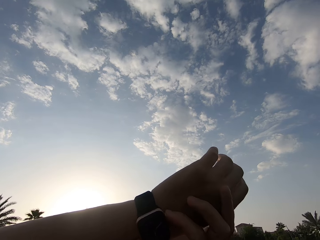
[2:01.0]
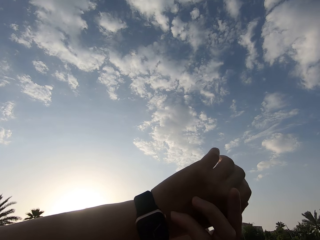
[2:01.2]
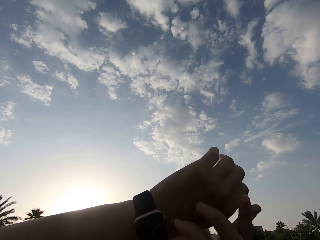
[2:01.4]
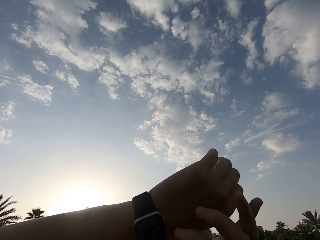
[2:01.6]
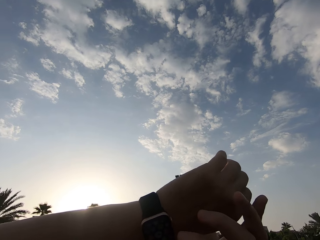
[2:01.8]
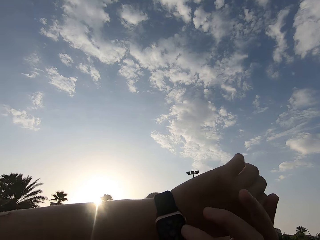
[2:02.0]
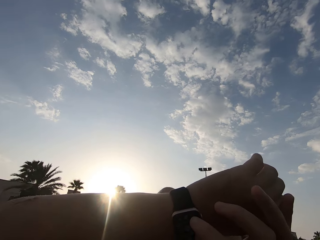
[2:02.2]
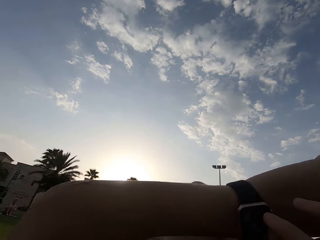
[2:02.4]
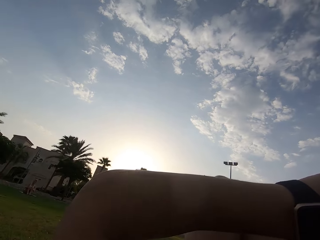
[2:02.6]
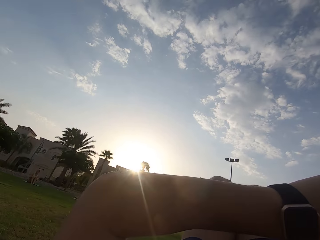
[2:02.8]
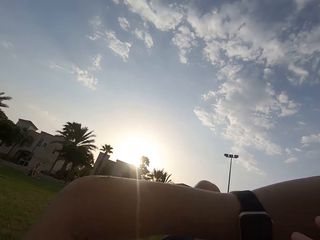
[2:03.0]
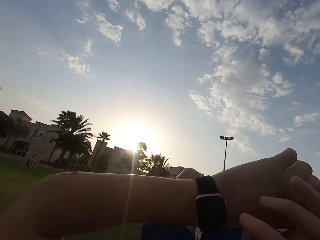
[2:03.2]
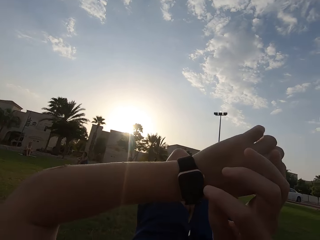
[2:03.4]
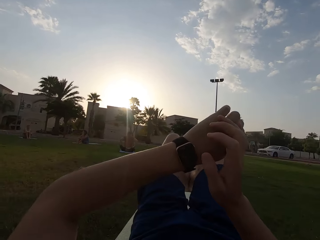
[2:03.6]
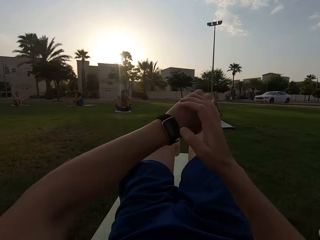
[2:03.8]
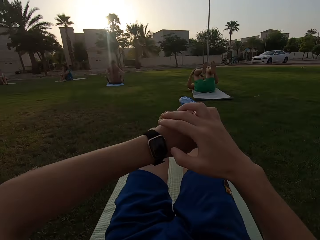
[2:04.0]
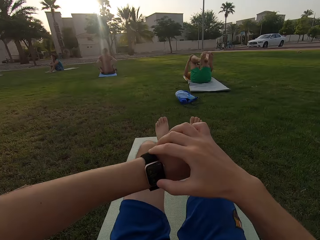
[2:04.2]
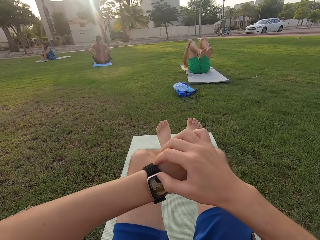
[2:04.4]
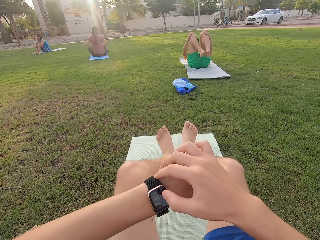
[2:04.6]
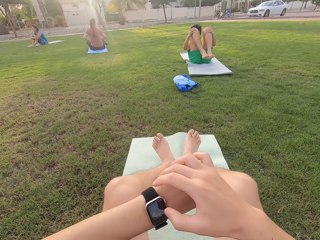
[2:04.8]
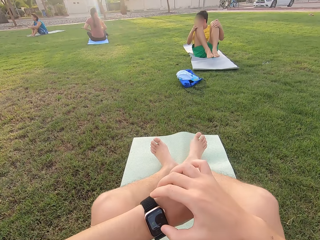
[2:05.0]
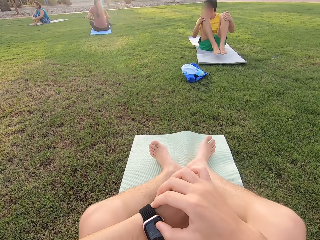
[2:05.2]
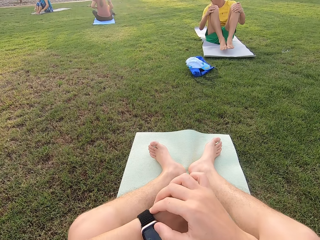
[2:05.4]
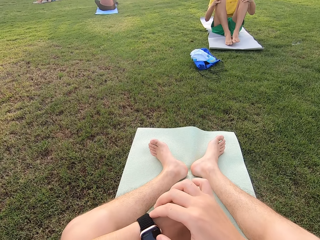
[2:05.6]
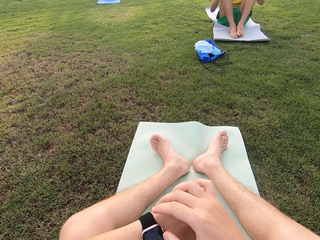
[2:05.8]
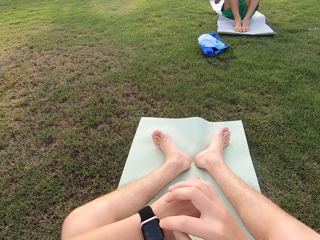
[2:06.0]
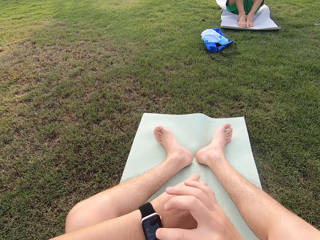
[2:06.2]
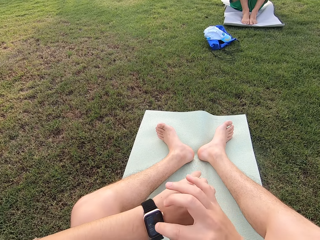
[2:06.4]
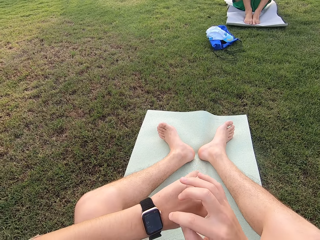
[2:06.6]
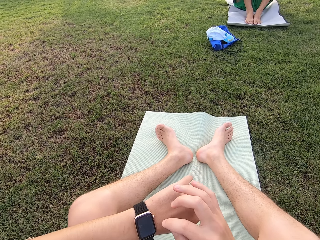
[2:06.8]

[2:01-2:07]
The camera wearer looks at the watch.

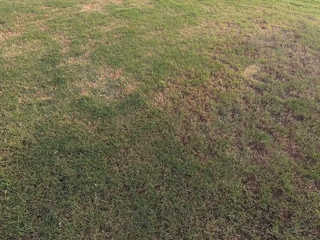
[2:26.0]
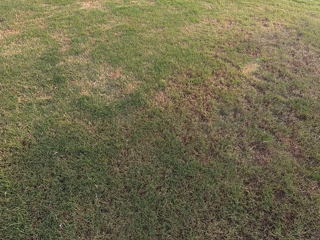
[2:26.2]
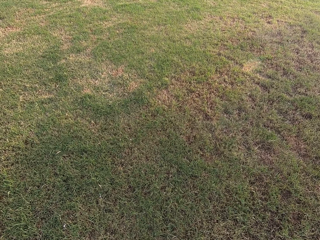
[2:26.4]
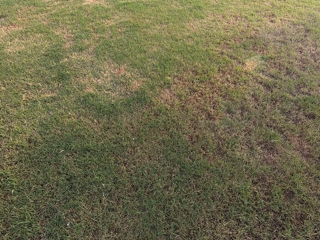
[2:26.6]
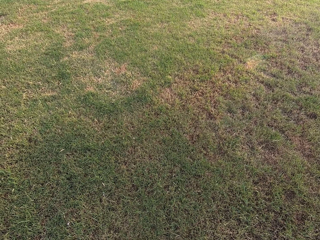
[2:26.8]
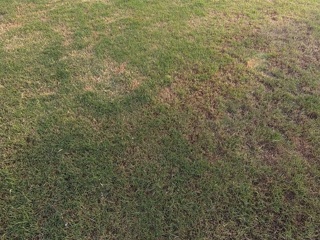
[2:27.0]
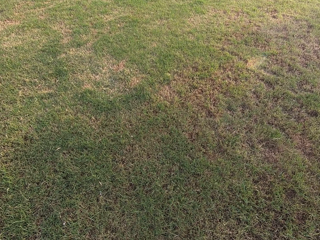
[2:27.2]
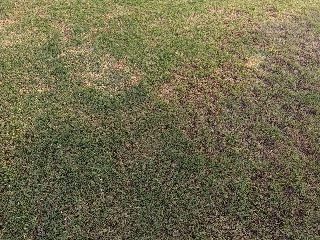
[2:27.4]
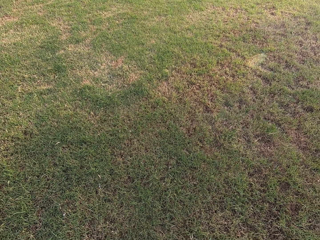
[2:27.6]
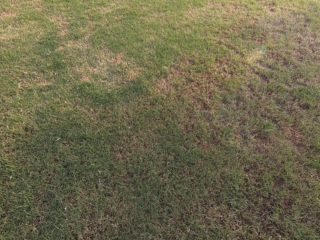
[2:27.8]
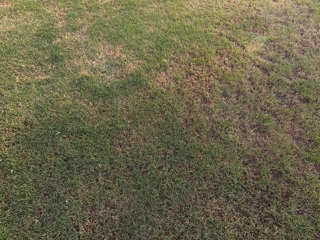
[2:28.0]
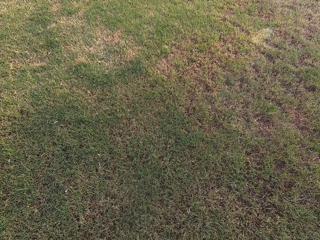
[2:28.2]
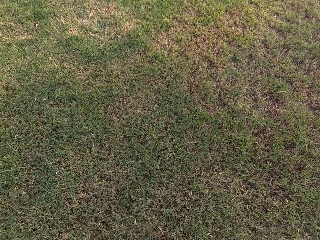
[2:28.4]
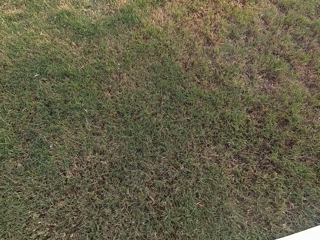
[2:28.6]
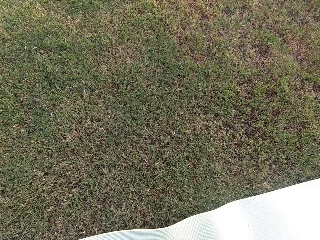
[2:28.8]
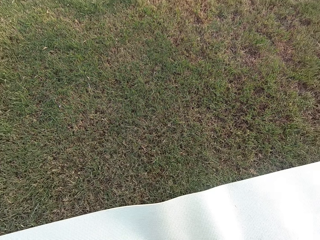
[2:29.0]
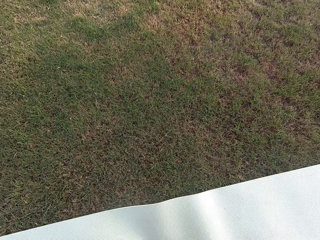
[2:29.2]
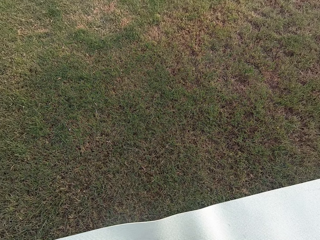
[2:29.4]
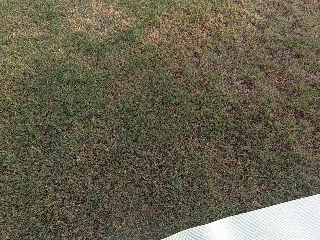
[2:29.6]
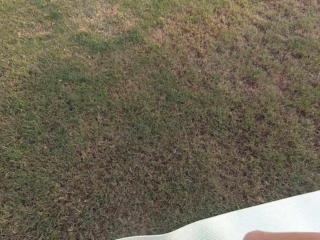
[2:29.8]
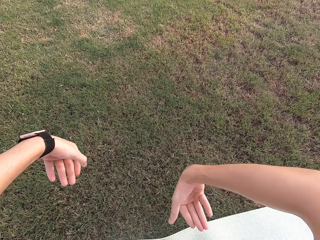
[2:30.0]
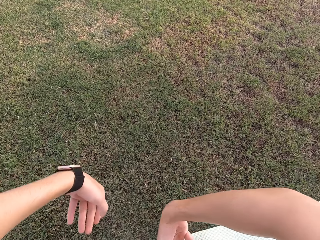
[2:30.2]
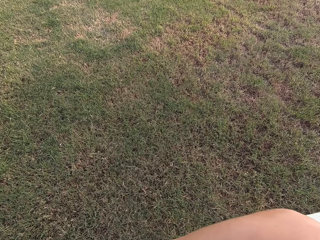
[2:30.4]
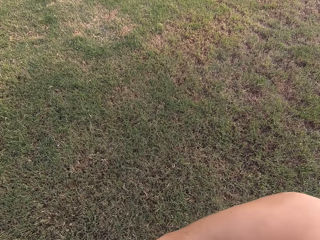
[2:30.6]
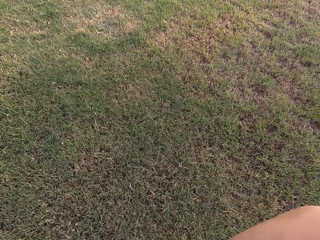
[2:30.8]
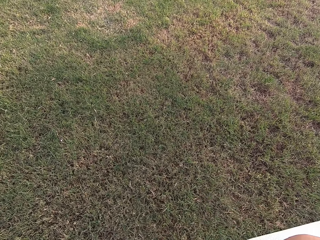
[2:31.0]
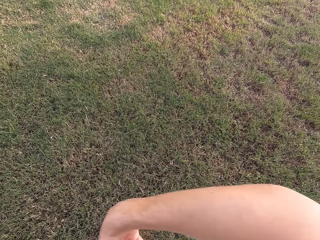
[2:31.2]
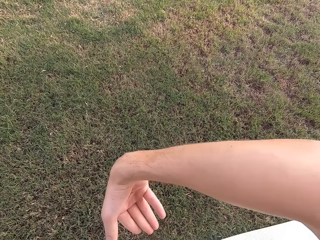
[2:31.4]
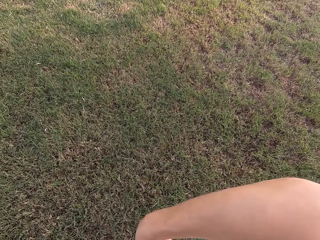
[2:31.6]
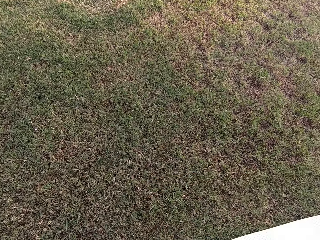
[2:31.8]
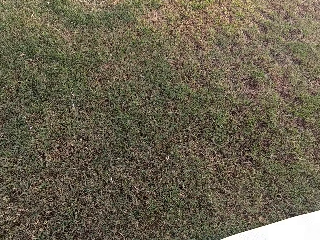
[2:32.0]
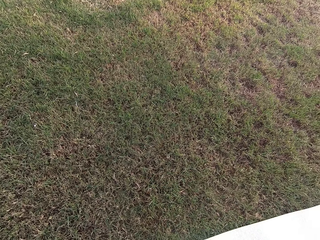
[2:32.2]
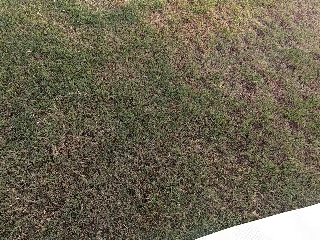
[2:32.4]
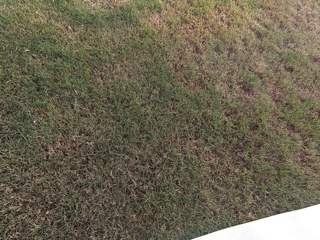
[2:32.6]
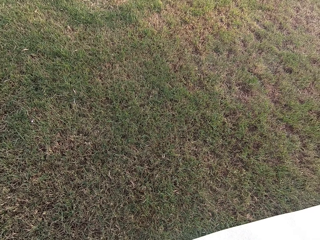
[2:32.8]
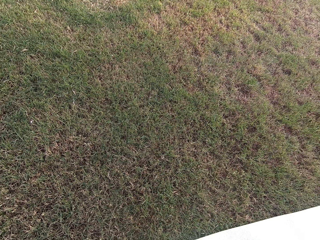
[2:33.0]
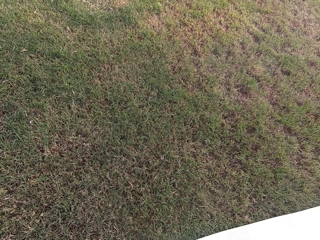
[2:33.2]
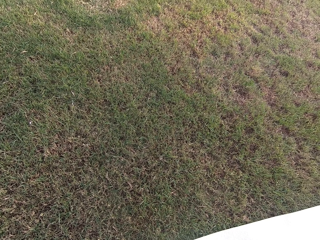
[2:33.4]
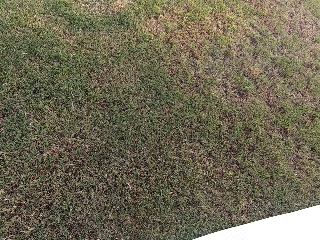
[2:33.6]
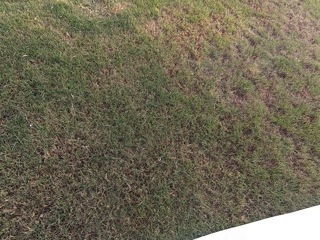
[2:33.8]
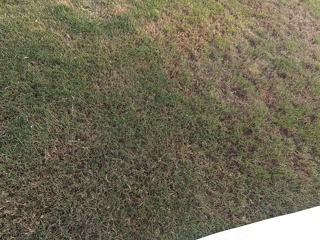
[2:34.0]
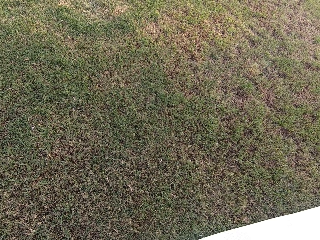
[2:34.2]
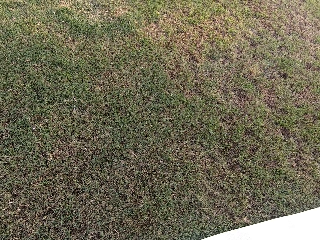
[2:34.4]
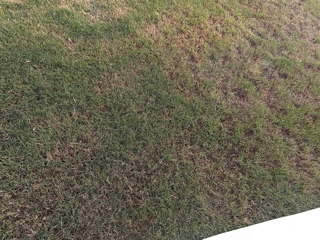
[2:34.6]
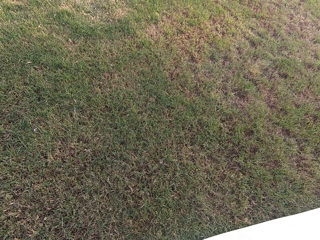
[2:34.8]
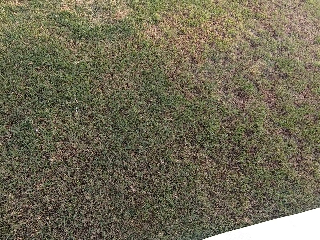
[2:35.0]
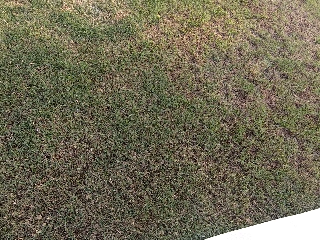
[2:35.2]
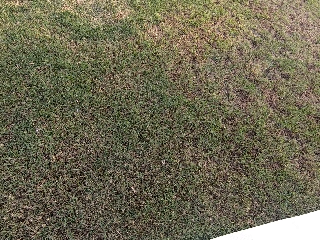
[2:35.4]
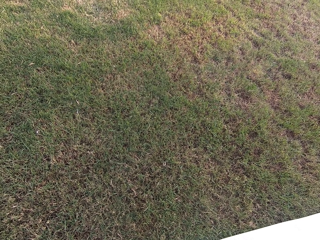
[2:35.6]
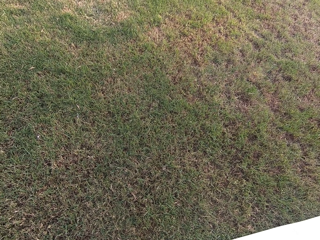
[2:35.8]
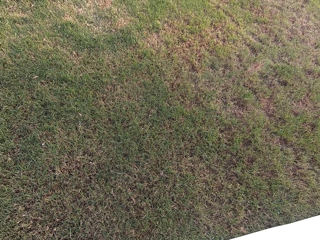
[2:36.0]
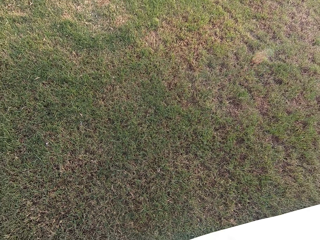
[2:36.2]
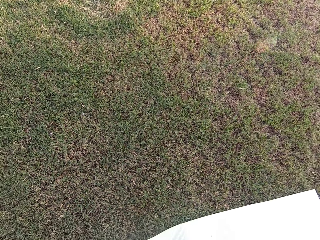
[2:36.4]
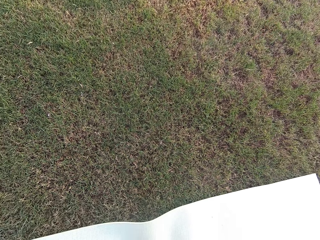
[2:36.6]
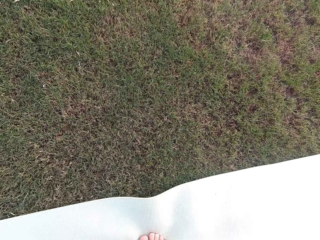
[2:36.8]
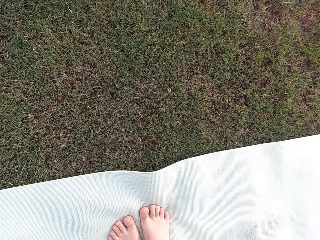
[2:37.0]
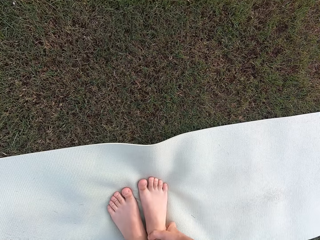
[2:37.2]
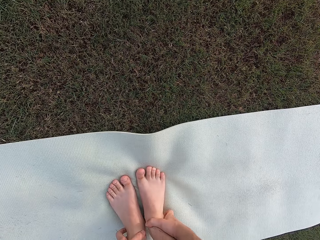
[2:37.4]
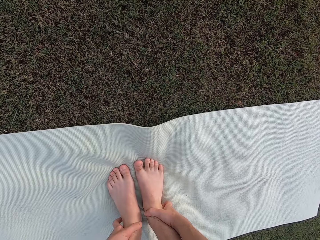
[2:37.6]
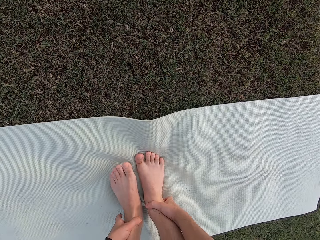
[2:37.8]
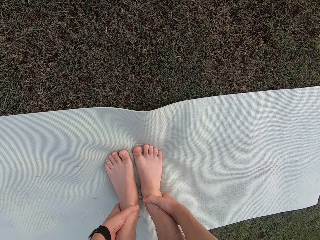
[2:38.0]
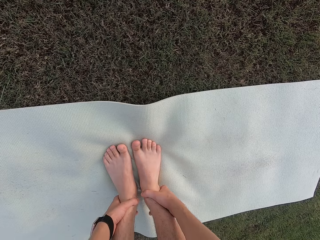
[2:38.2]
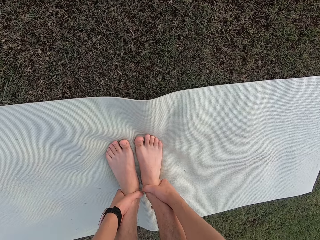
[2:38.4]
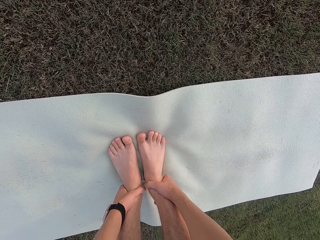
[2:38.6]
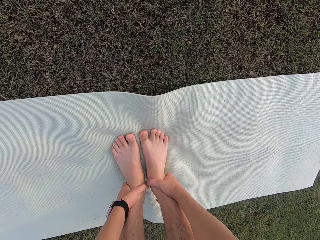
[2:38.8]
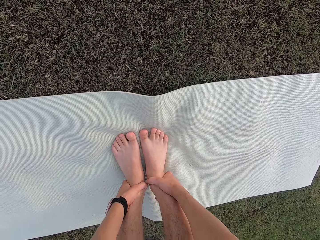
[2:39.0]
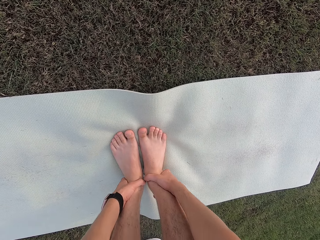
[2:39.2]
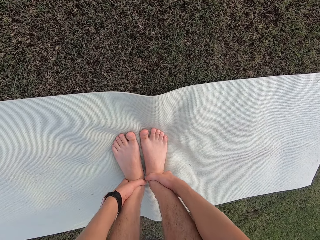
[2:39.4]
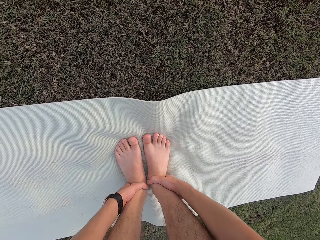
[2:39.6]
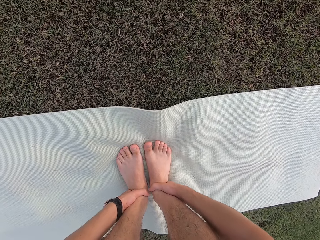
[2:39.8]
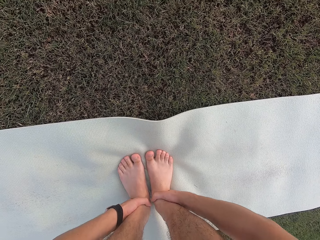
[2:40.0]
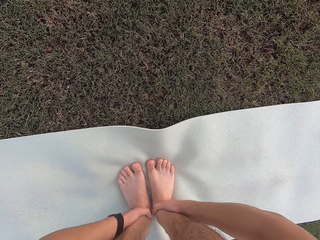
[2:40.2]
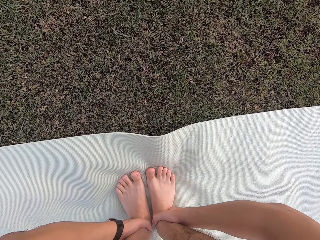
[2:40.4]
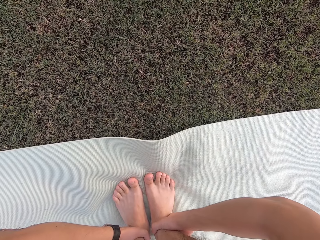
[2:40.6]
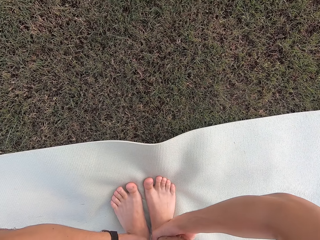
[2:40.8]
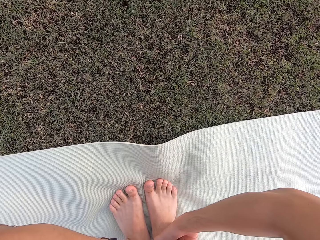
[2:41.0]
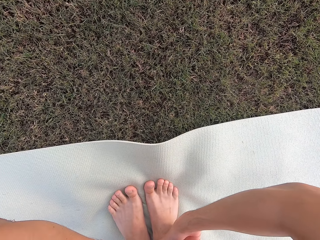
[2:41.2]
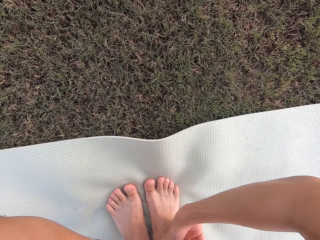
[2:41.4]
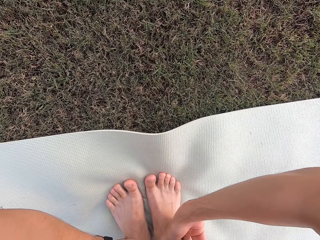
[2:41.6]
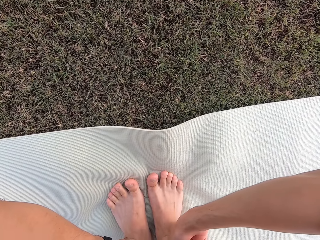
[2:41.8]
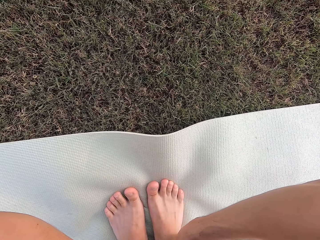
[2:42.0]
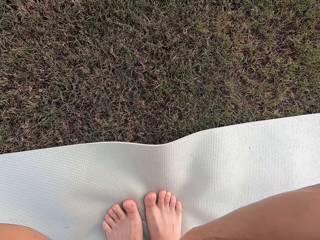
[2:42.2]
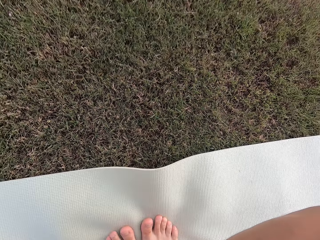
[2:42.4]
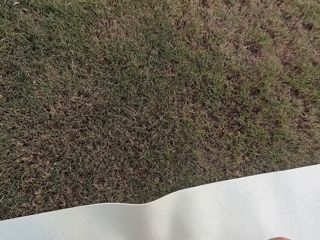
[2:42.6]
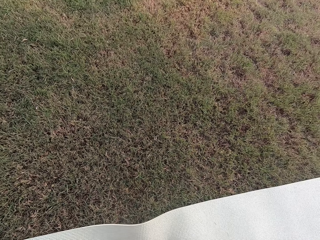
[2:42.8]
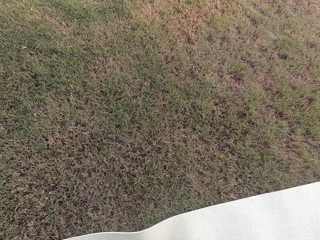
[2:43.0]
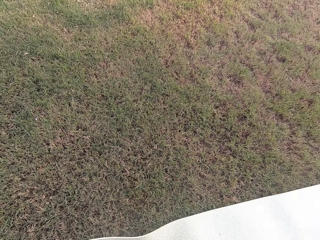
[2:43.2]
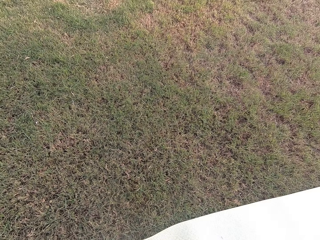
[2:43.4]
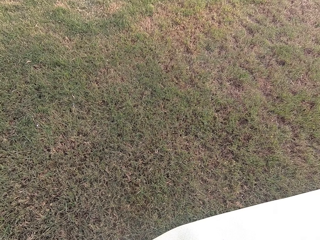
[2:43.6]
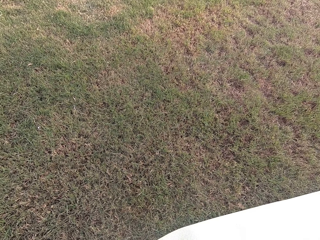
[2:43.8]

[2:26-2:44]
The camera wearer stares around the field. He moves his hands in front. He moves his left foot. He squats on the legs.
